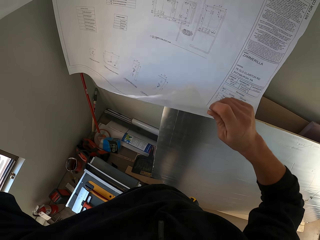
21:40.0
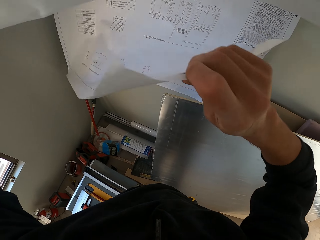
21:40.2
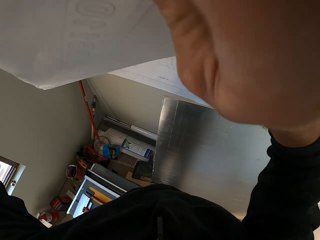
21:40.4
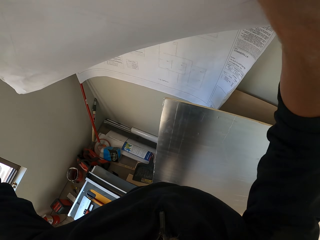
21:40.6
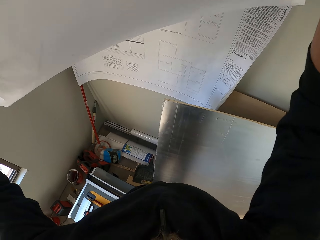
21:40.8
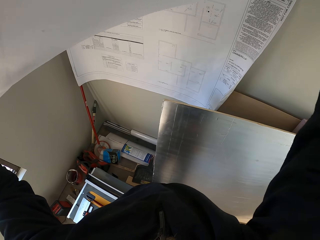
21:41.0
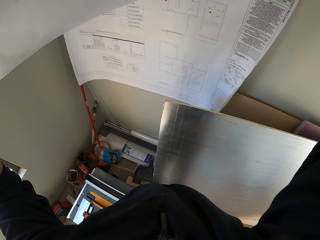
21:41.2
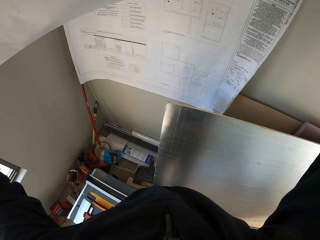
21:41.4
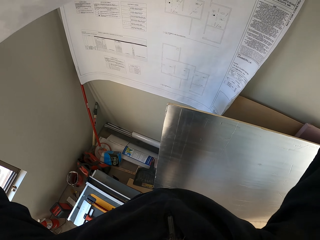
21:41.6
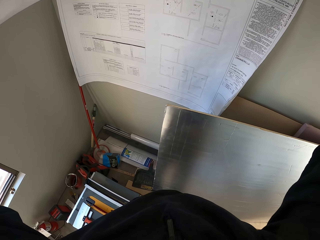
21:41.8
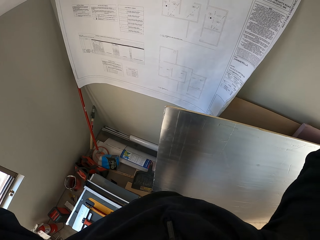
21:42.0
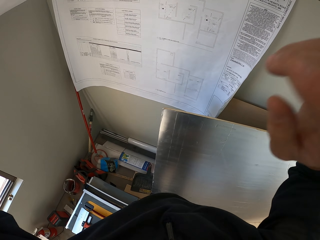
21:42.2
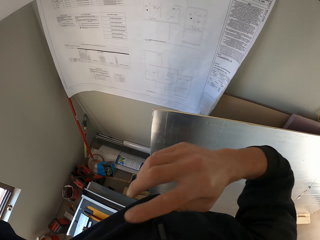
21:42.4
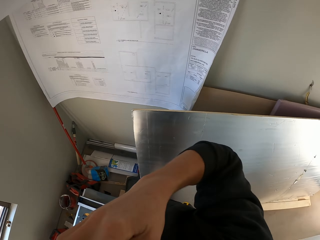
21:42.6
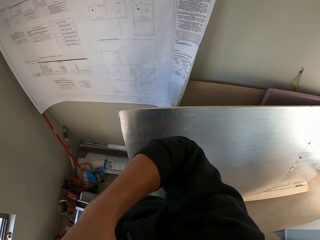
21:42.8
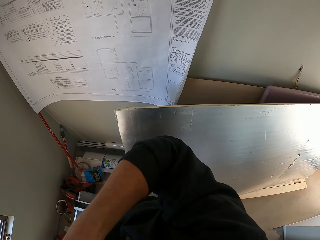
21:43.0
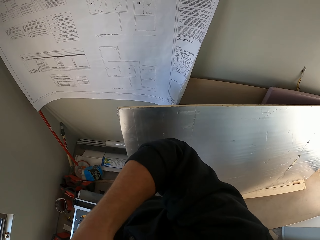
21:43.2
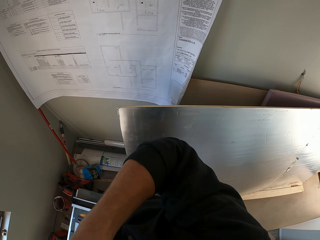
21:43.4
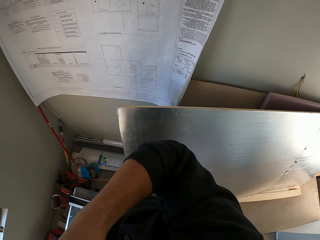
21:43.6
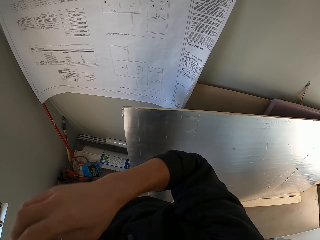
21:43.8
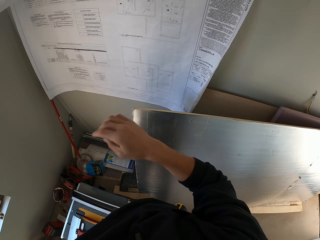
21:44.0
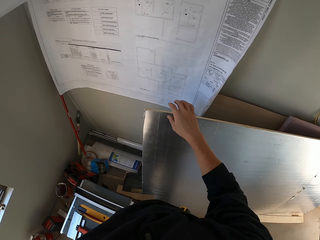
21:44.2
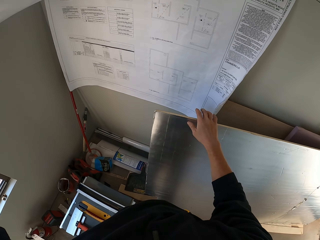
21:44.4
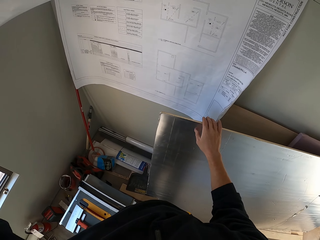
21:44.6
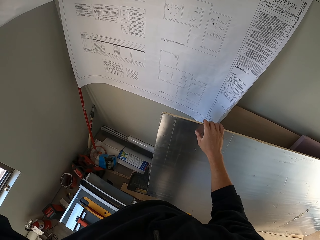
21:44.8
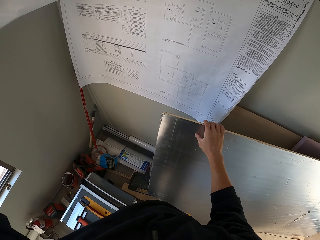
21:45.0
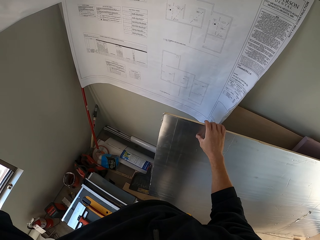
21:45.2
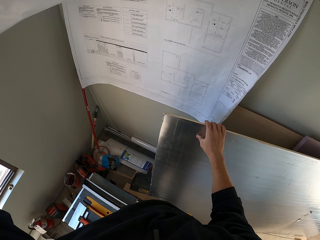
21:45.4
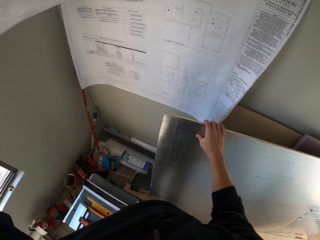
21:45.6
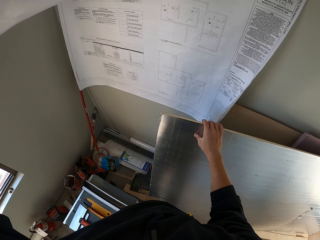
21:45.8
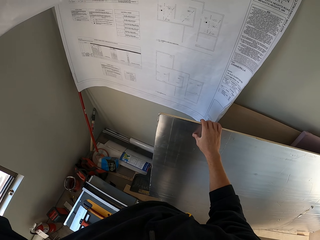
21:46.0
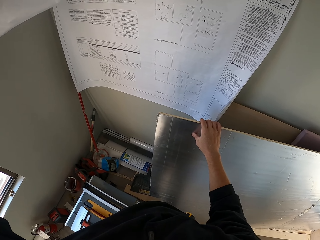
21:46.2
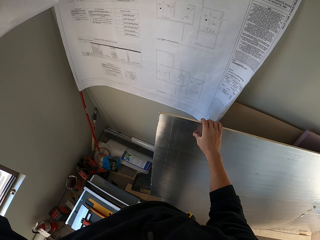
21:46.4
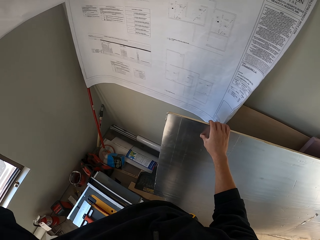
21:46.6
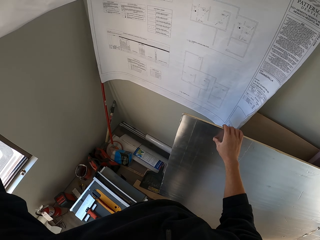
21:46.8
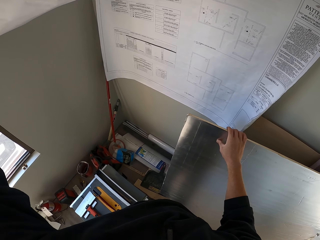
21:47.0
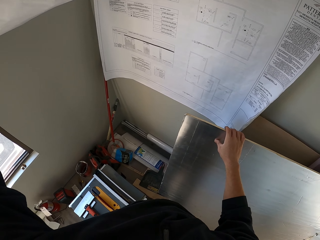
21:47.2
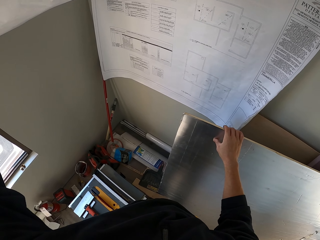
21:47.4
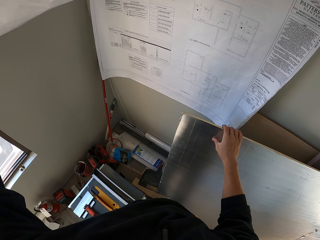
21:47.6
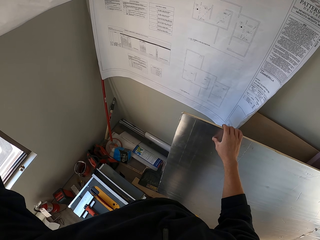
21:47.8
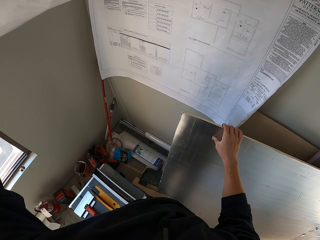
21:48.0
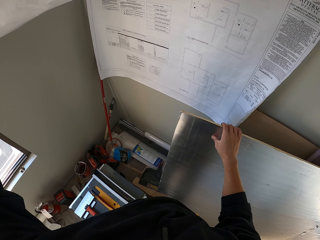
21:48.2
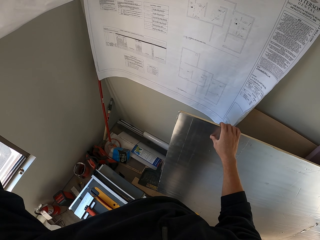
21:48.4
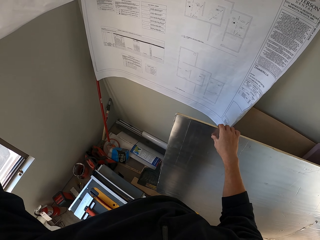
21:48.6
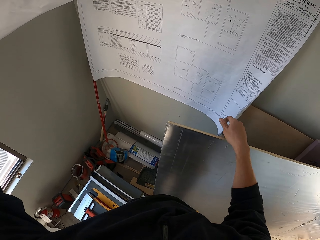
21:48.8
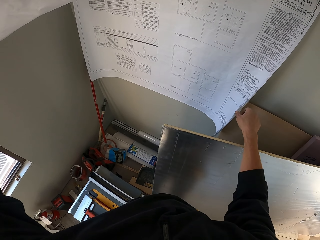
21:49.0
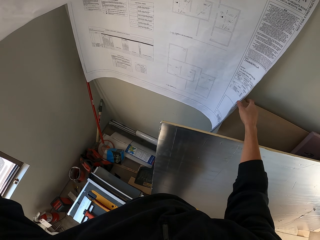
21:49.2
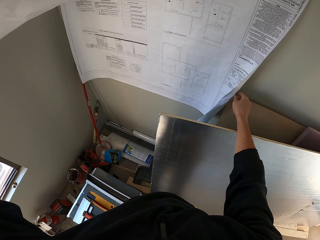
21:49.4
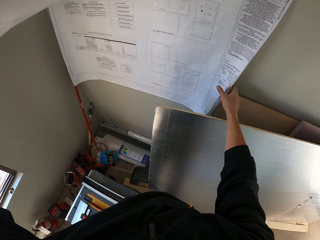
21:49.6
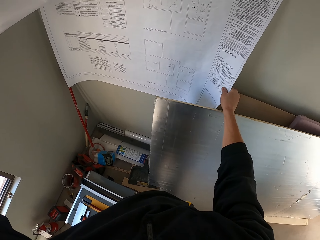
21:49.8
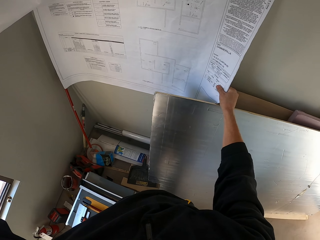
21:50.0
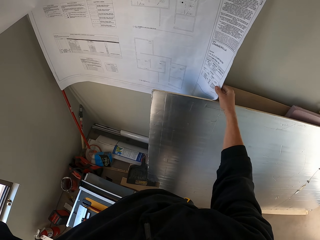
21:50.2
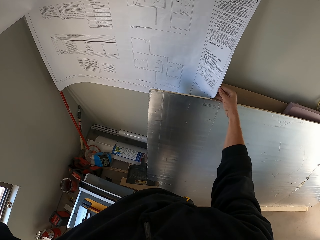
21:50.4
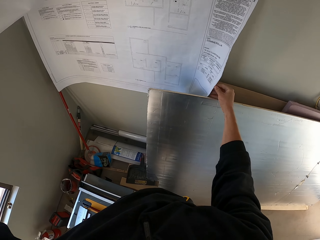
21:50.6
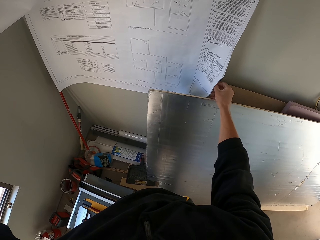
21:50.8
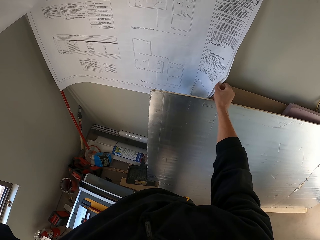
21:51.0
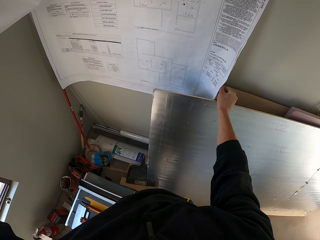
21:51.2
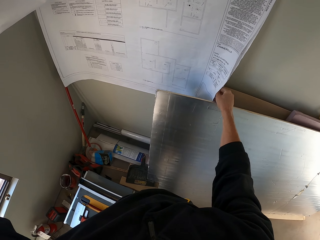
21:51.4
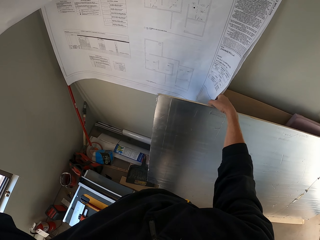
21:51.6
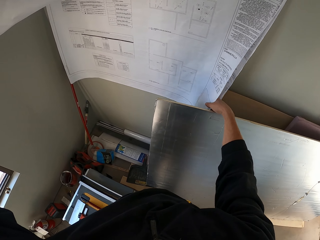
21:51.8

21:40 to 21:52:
The camera wearer touches something. They look at the architectural design on the wall. They touch the plywood. They look at the architectural design on the wall. They raise a page on the architectural design on the wall.

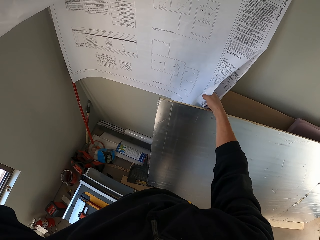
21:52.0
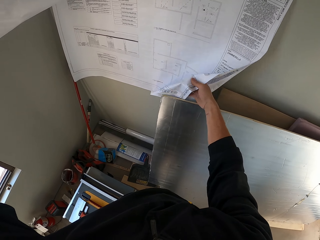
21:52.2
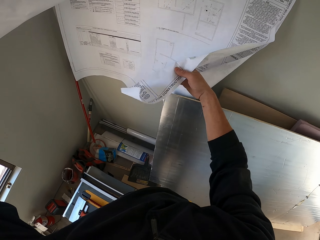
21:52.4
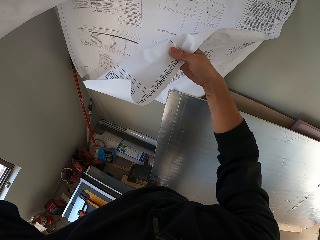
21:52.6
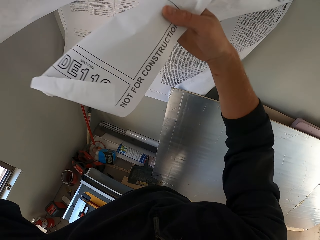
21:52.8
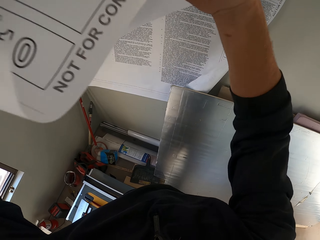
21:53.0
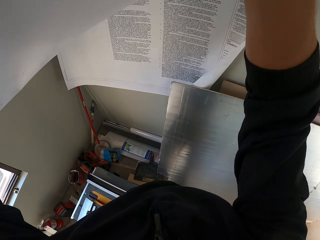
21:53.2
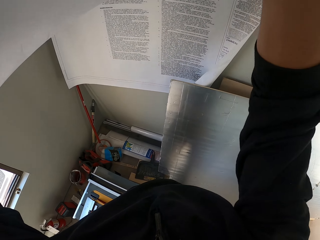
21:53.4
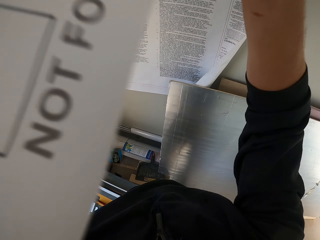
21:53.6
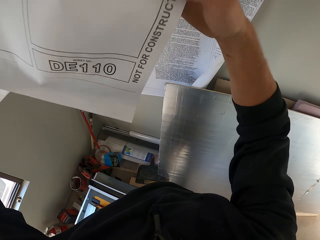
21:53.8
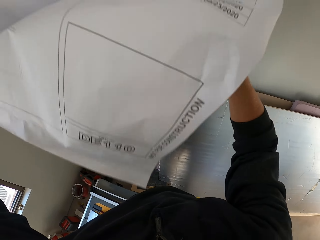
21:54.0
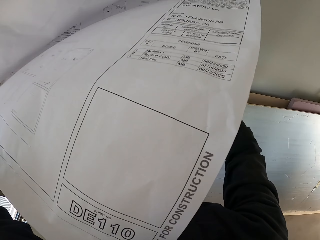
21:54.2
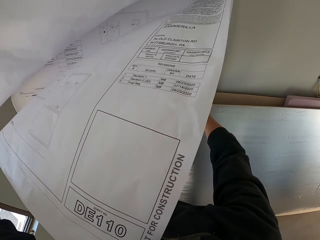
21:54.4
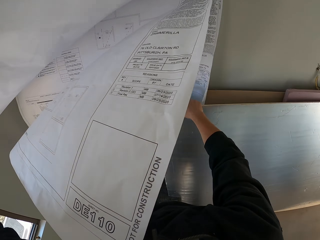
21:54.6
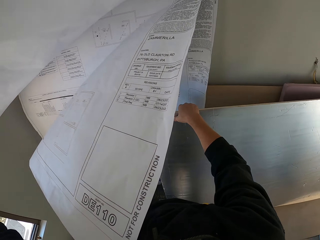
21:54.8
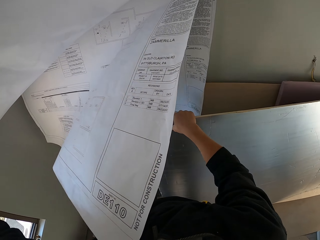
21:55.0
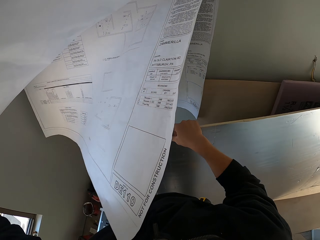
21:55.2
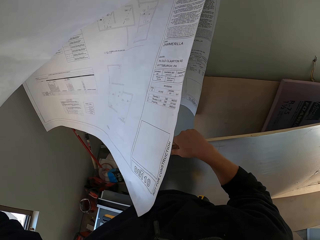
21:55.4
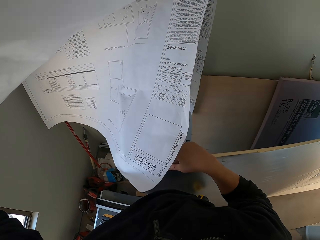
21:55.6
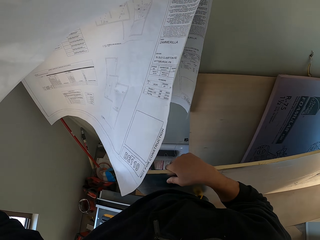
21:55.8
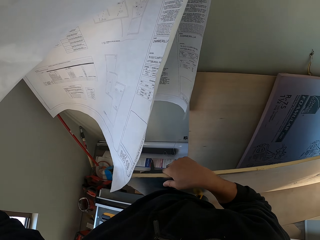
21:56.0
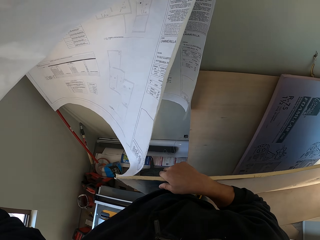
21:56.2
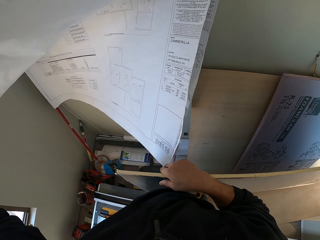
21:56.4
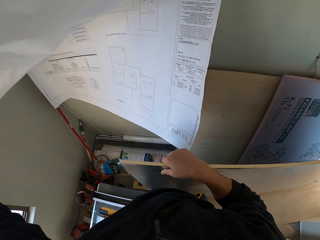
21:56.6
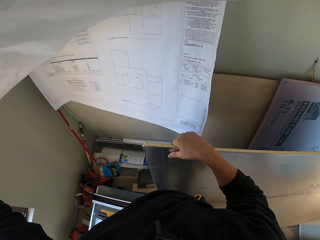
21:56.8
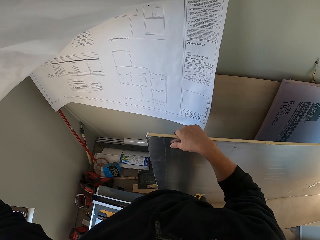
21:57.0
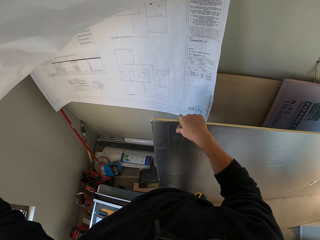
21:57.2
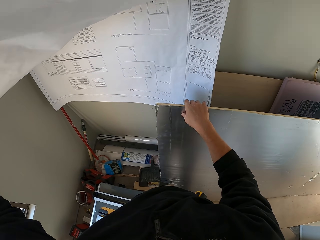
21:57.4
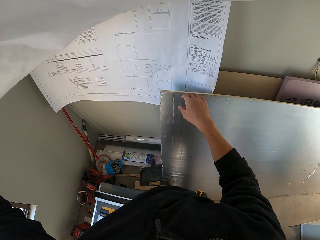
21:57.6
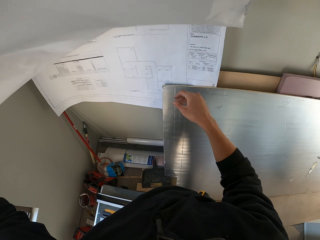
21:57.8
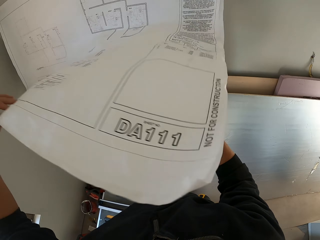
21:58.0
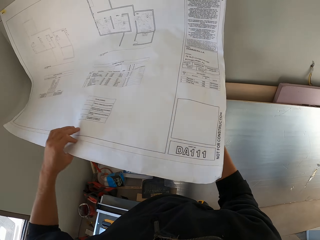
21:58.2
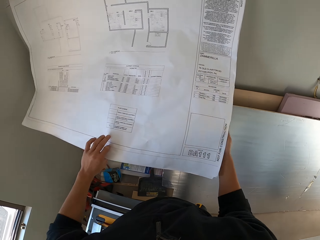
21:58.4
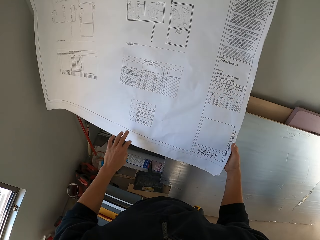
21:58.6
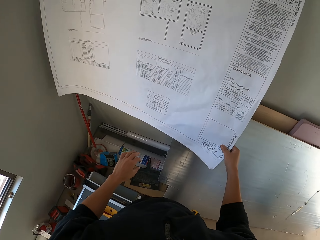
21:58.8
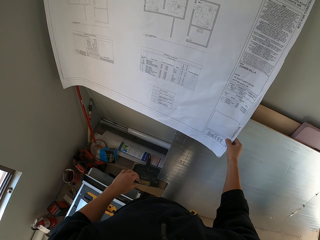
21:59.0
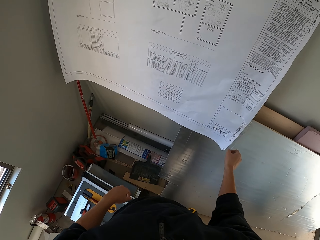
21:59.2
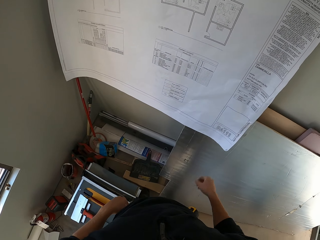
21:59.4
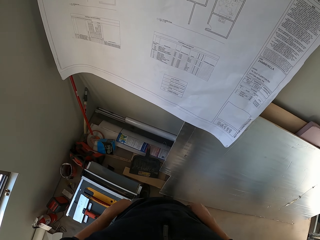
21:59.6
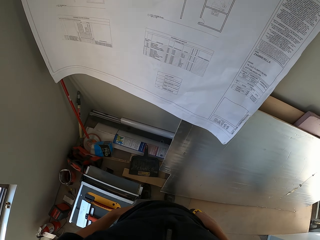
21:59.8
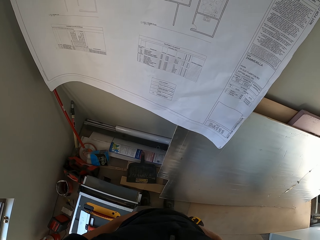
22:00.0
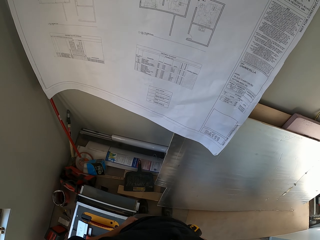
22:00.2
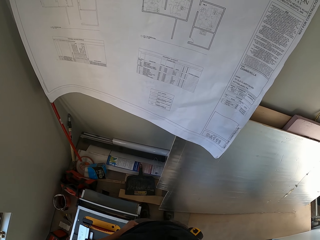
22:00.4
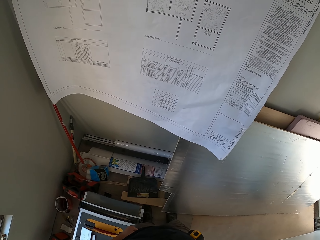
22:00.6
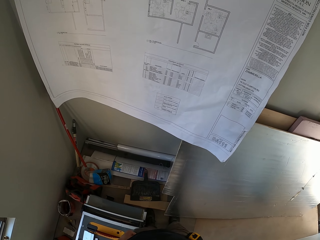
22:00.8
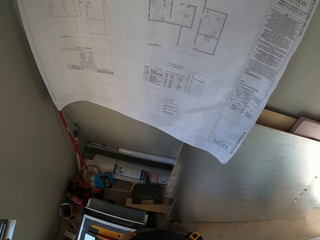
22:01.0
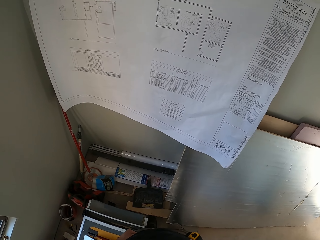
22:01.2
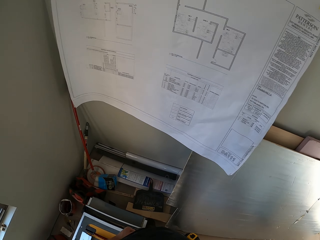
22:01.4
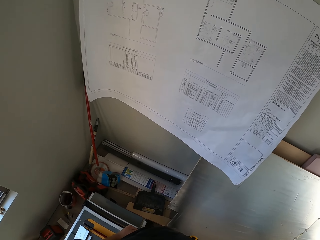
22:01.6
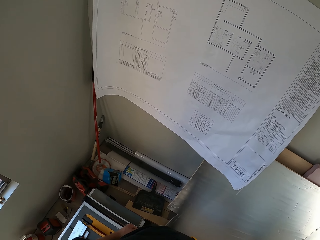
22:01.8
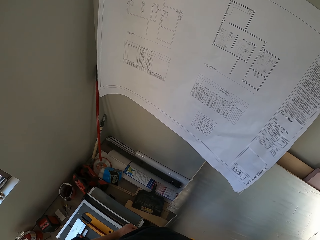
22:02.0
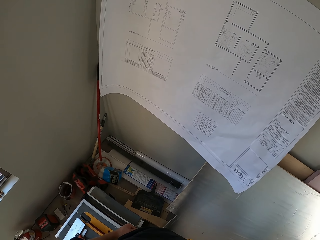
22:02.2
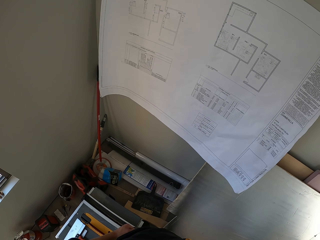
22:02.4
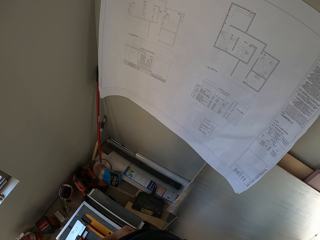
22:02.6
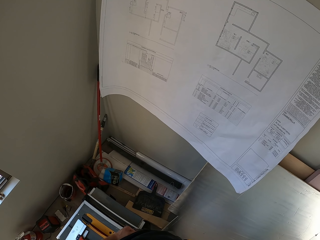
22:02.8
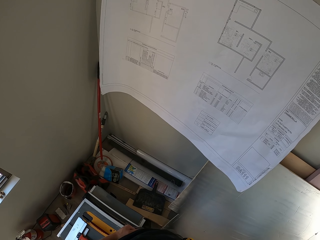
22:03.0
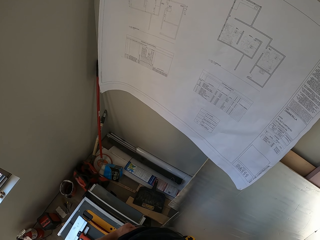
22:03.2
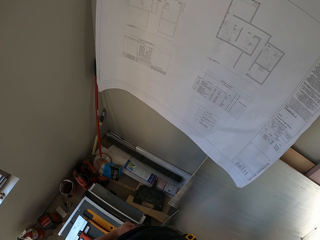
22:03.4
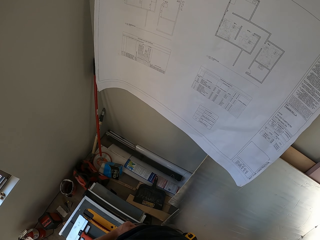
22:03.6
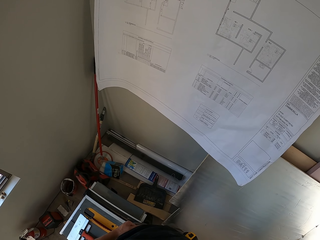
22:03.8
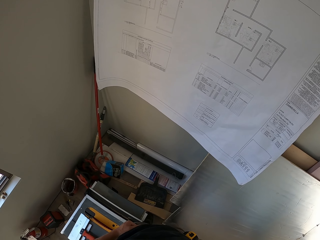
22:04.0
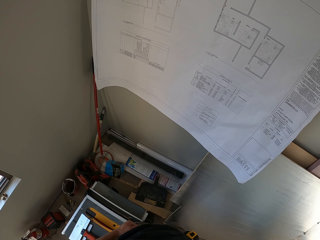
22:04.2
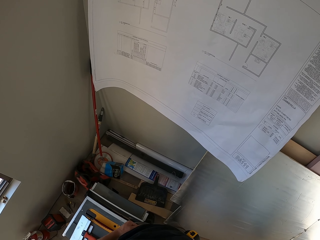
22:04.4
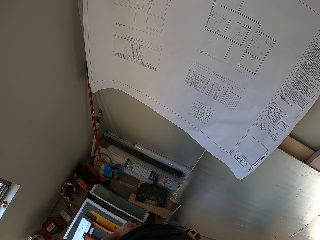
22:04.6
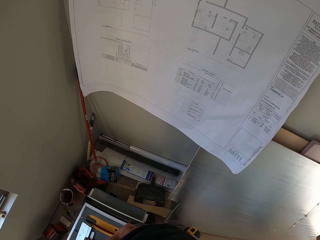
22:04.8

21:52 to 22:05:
The camera wearer holds a plywood. He moves a board on the wall. He leans the plywood on other plywood. He lowers a page on the architectural design on the wall. He looks at the architectural design on the wall. He holds his waist. He looks at the architectural design on the wall.
